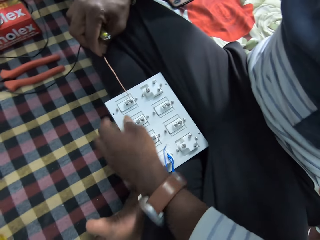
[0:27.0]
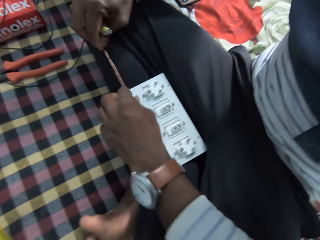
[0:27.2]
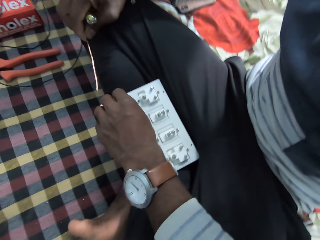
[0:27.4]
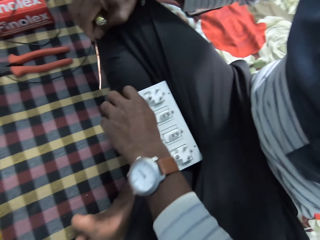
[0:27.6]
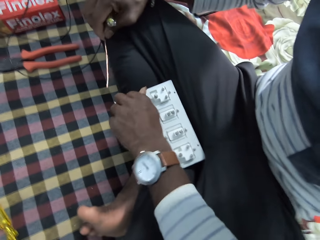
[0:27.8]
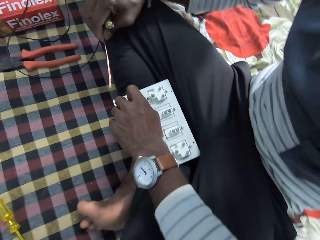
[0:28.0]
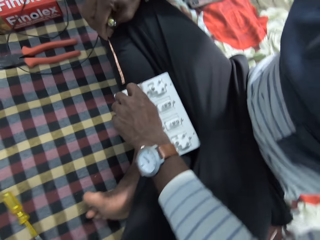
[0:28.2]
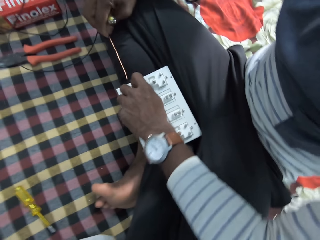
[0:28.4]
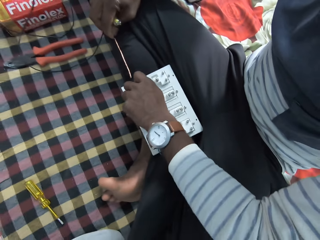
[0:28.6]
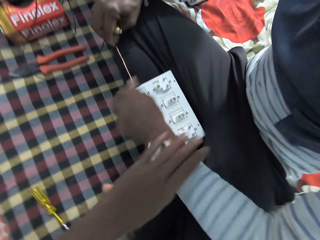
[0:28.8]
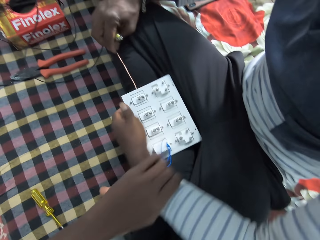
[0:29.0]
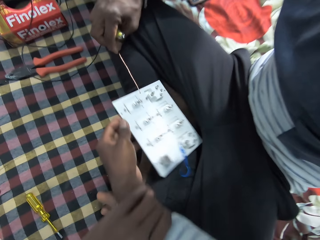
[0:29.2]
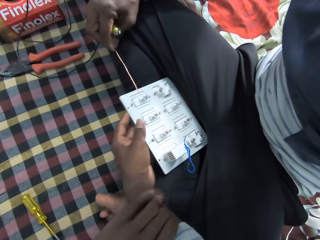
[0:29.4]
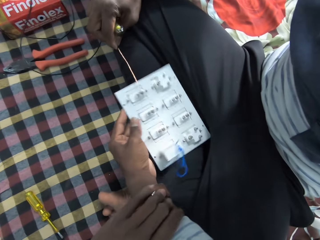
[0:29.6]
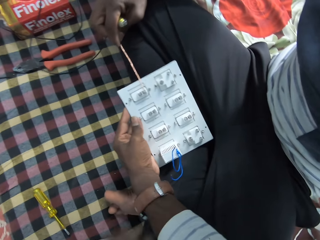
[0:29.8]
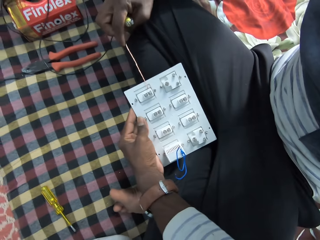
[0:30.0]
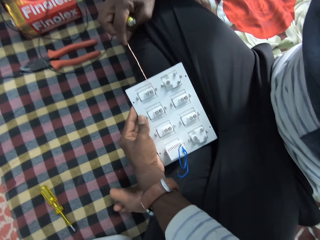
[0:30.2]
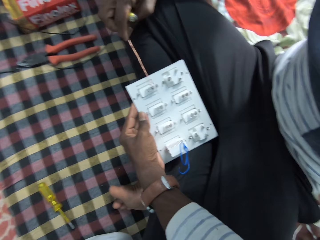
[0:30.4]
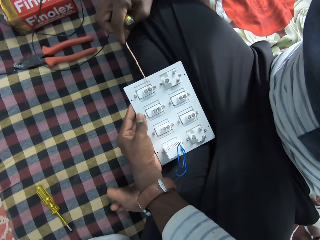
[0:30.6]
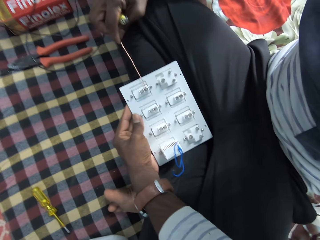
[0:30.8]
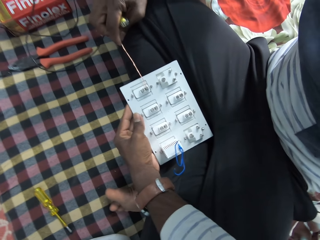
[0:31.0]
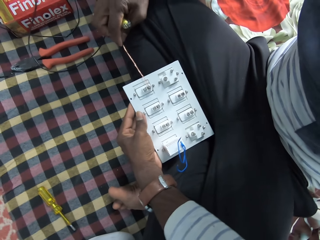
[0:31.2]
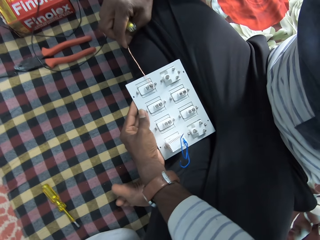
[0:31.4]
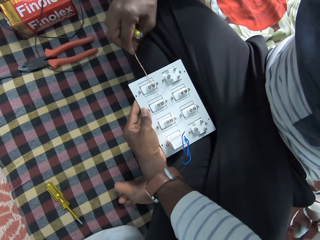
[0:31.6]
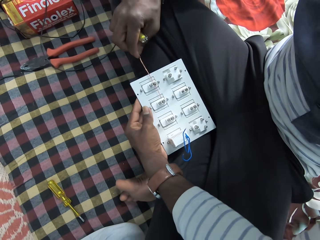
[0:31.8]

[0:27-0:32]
A person loosens a bolt. The camera wearer holds the person's hand. The person fixes the wire in the fuse.

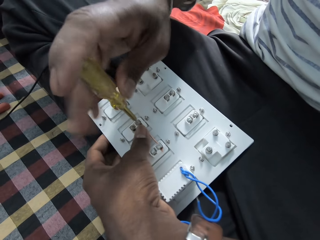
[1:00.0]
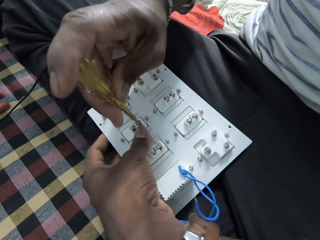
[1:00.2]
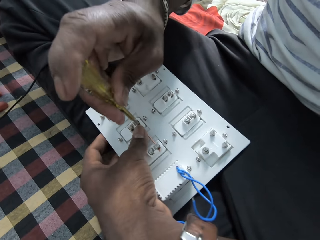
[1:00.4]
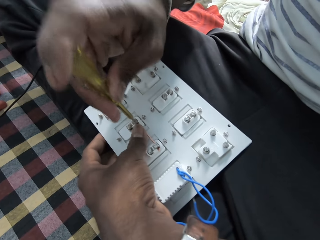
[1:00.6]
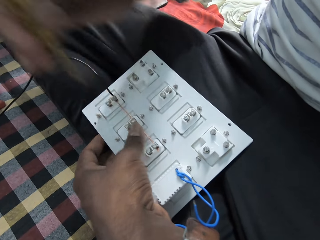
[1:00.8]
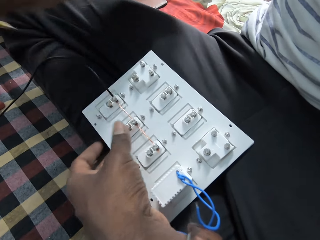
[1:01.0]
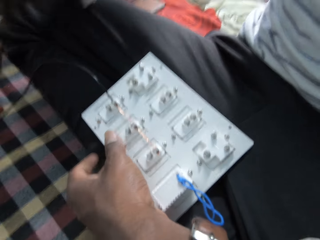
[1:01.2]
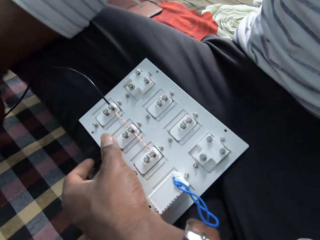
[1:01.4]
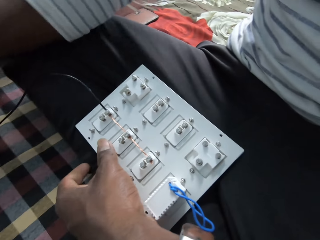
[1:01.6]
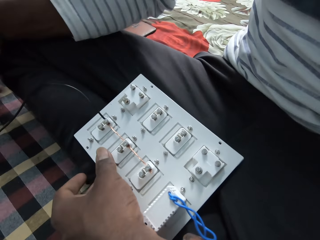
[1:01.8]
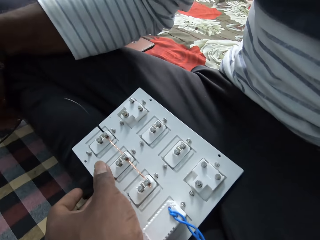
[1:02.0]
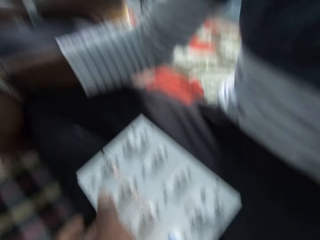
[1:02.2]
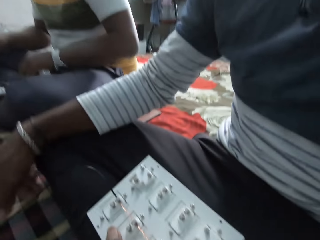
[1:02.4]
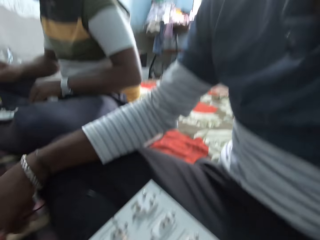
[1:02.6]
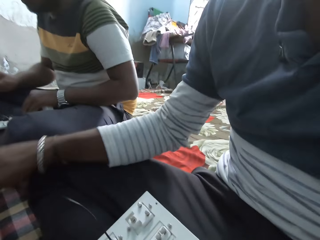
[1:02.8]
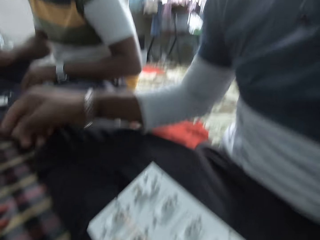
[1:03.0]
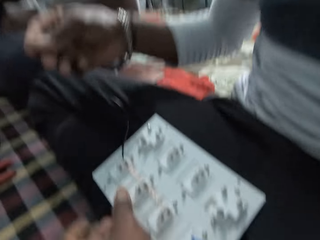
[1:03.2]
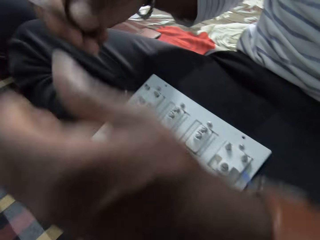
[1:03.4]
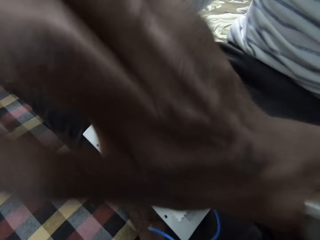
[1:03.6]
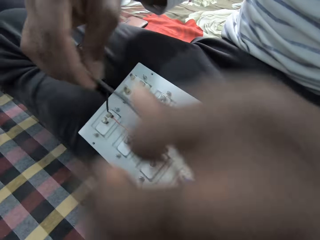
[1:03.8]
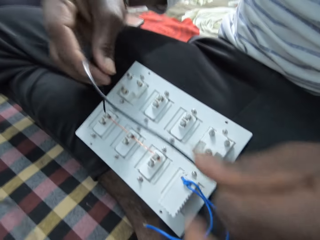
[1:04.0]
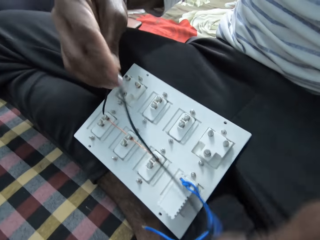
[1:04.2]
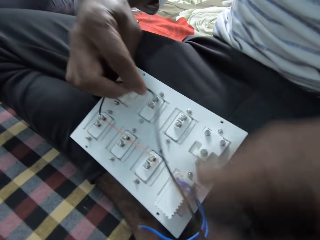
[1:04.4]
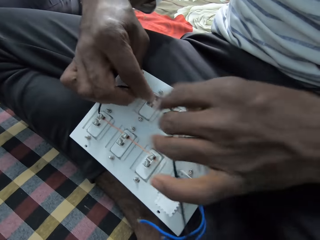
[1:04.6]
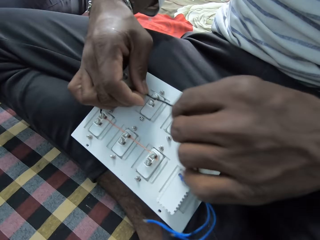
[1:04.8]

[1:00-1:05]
A person looks at the fuse and picks up a cable. The person holds a wire and straightens the cable.
